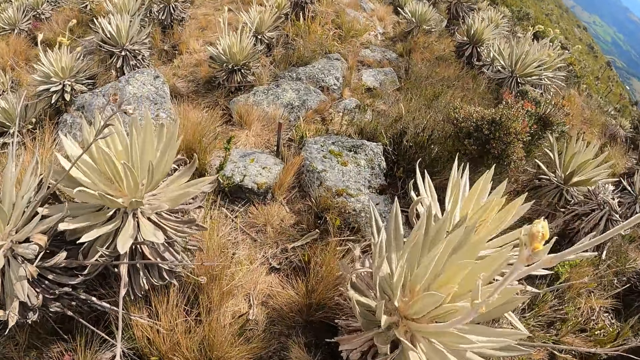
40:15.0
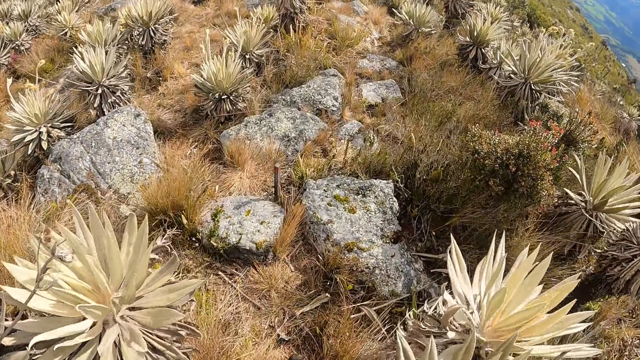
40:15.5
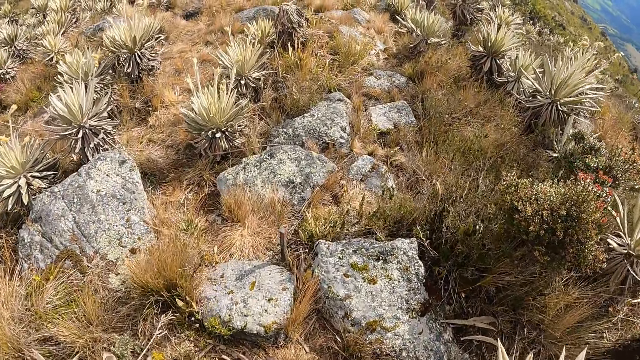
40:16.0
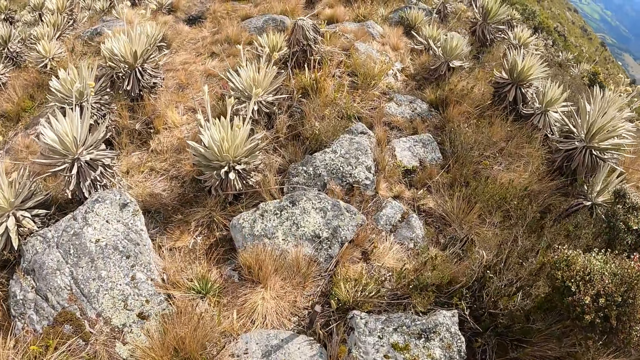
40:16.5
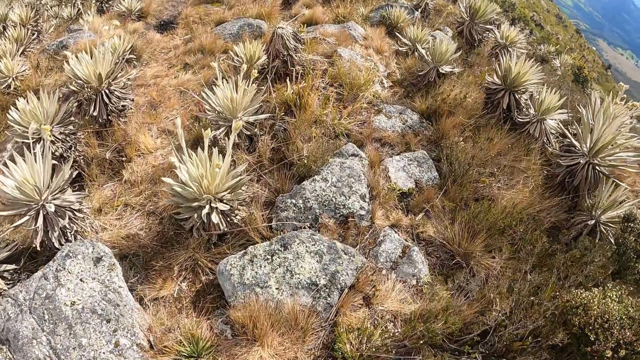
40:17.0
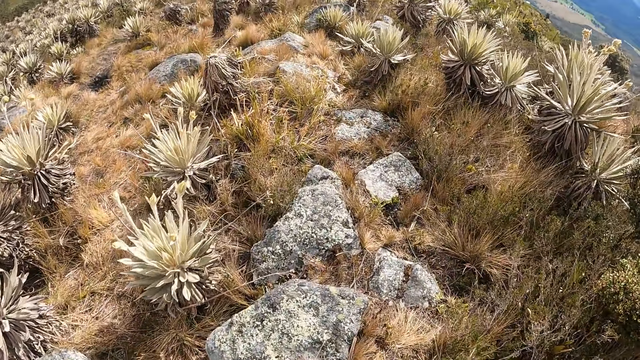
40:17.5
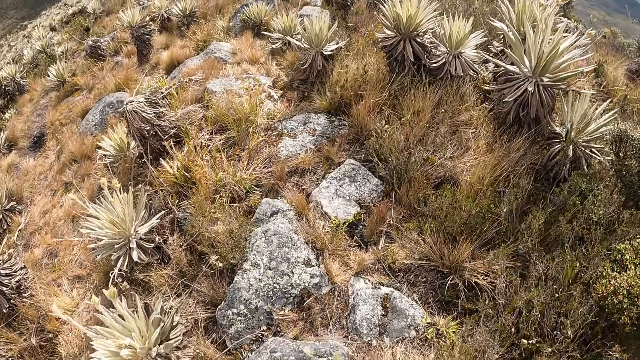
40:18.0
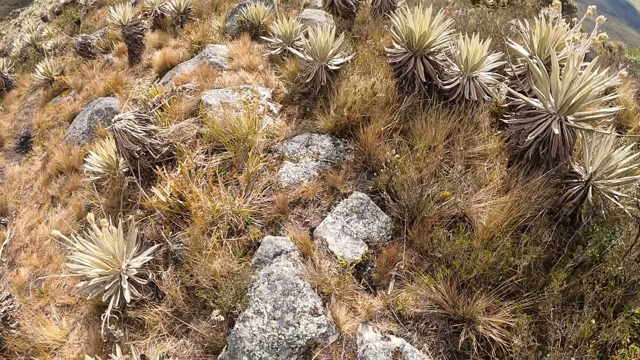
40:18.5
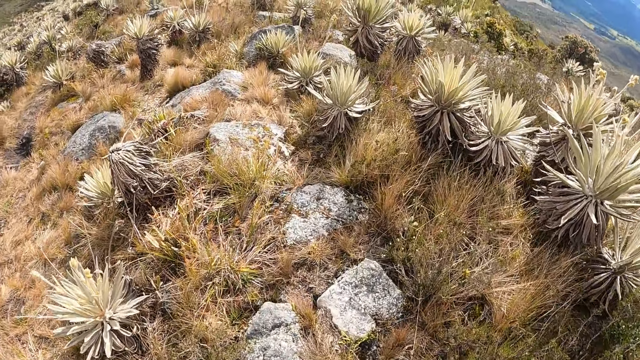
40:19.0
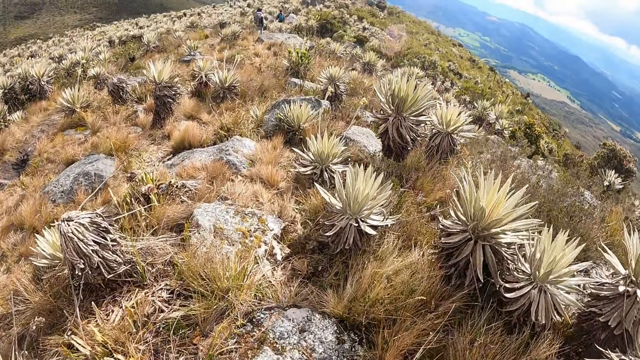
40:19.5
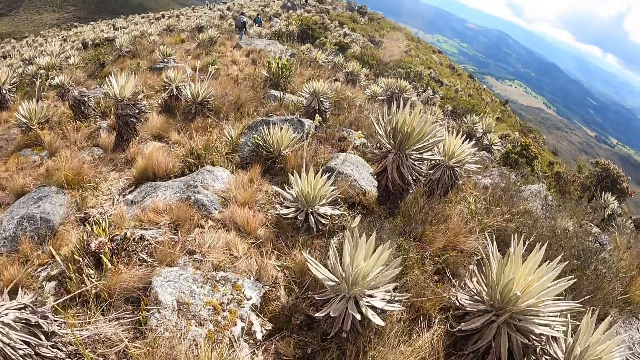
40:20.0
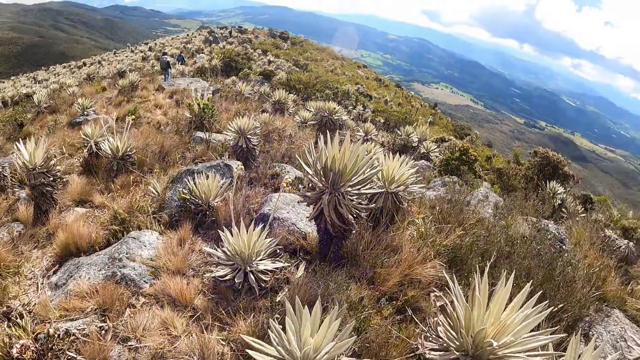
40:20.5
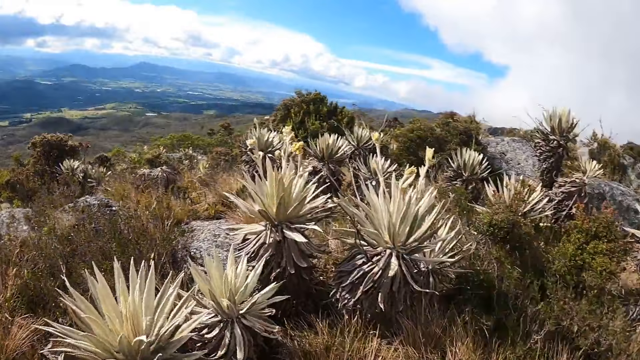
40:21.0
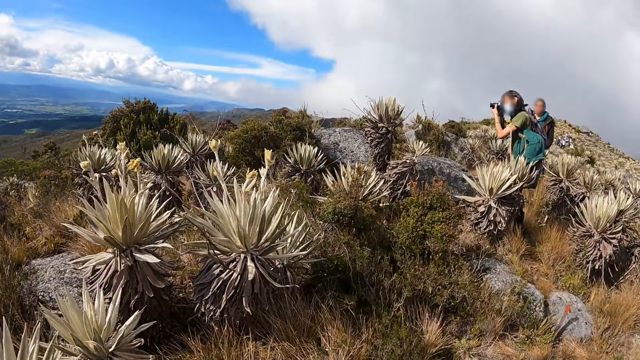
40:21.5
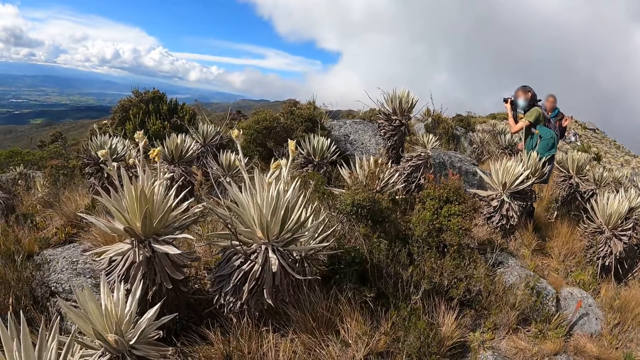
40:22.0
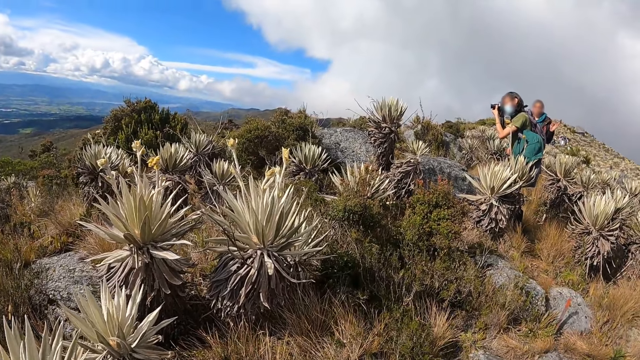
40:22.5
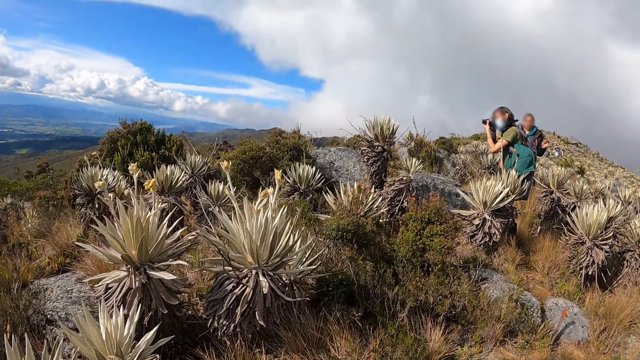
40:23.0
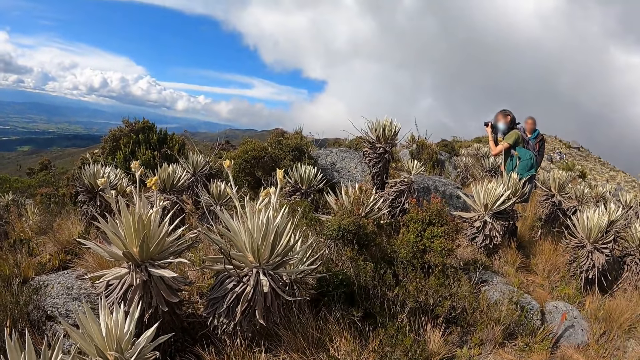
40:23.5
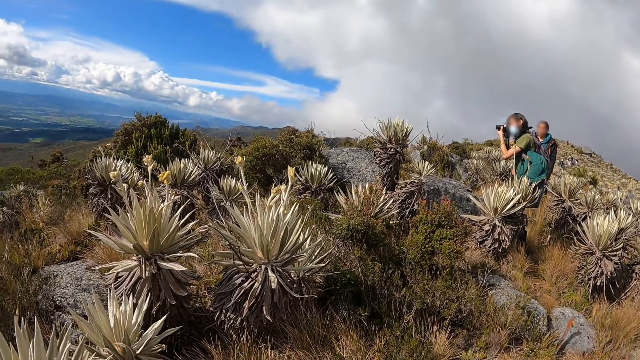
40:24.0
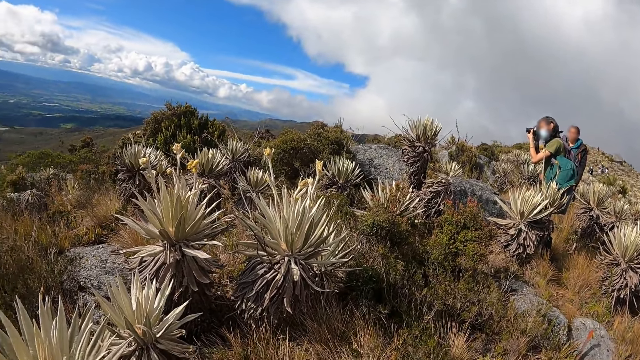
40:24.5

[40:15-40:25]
The camera wearer walks on the hill with the group of people. The man takes a picture with the digital camera in both hands.

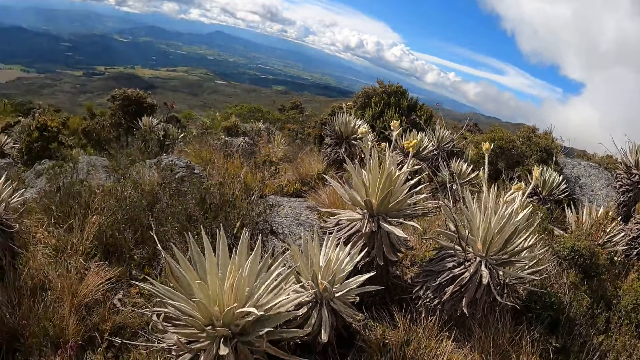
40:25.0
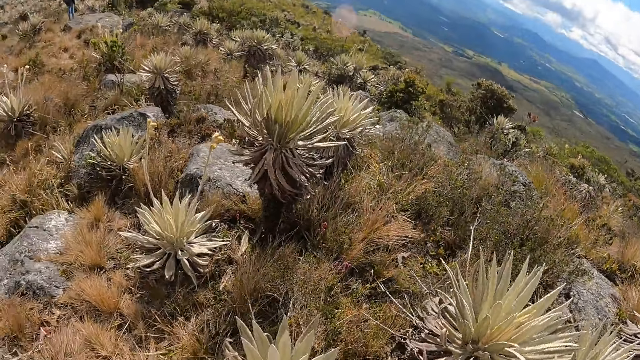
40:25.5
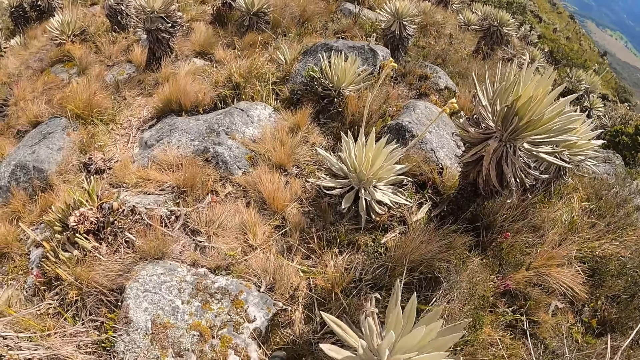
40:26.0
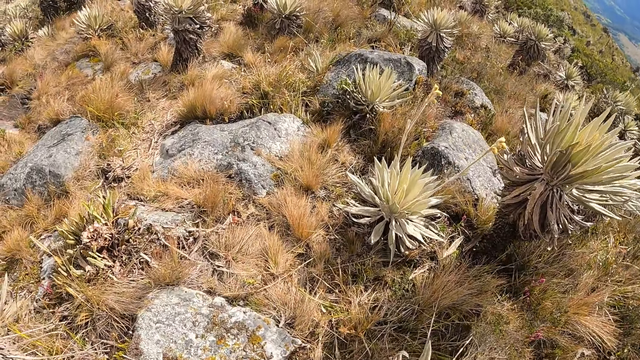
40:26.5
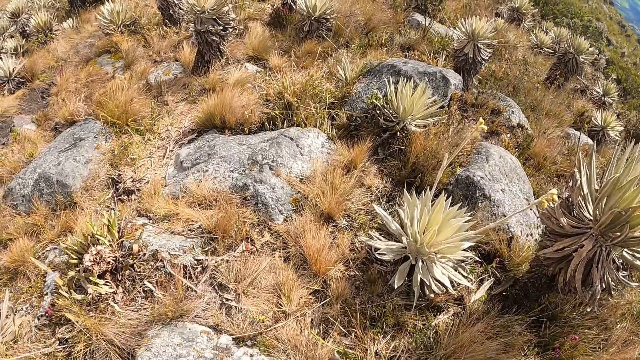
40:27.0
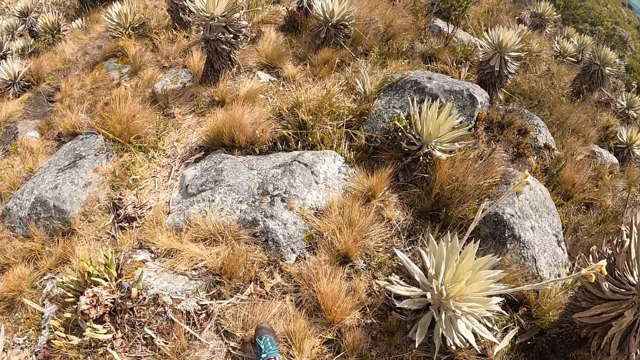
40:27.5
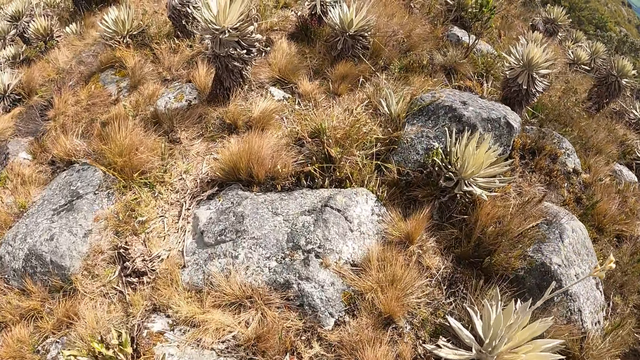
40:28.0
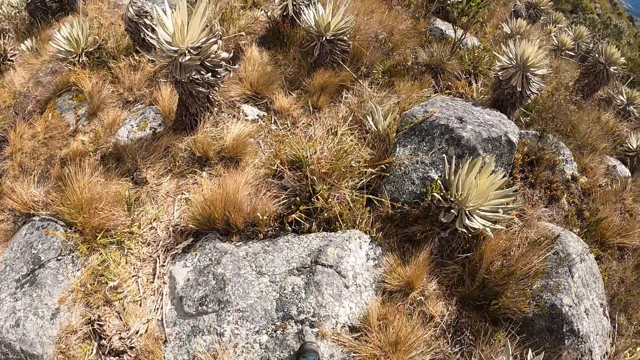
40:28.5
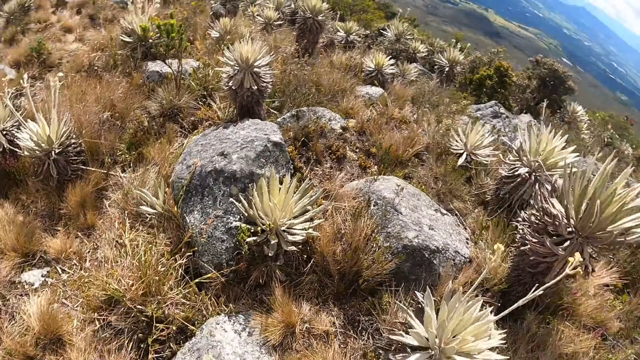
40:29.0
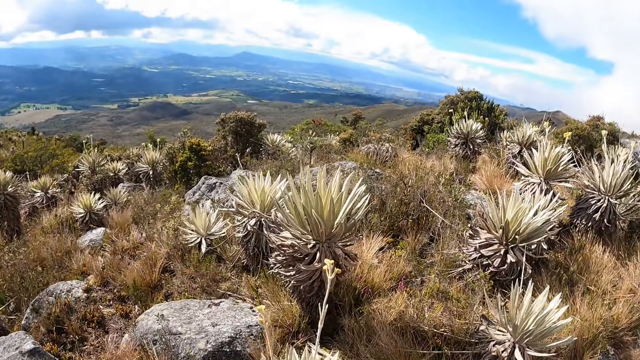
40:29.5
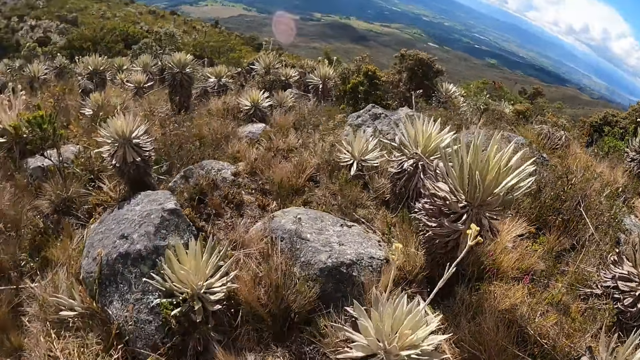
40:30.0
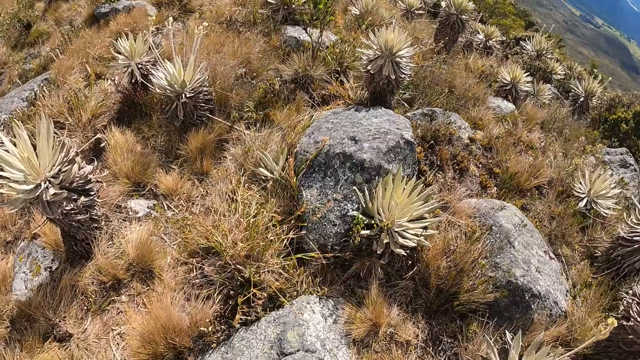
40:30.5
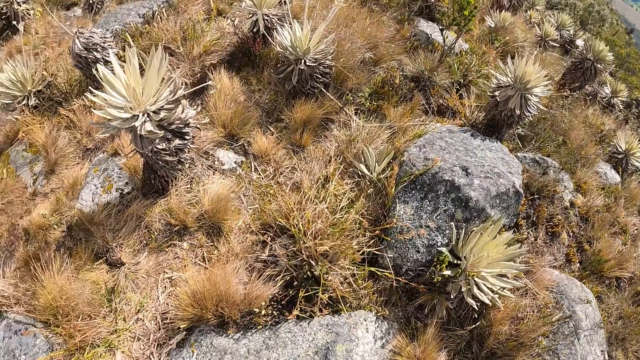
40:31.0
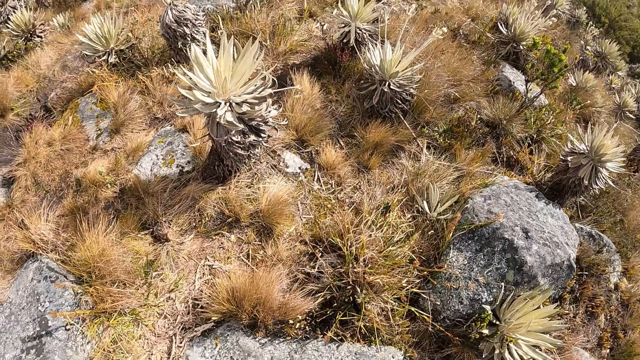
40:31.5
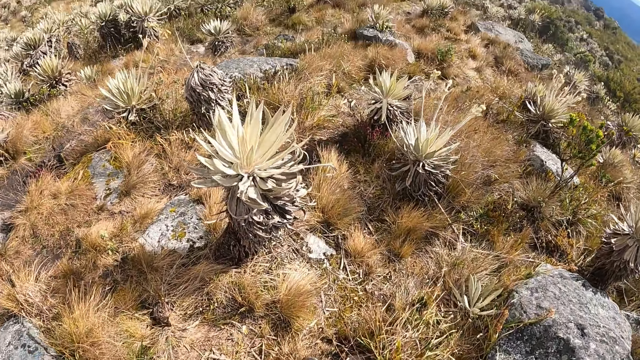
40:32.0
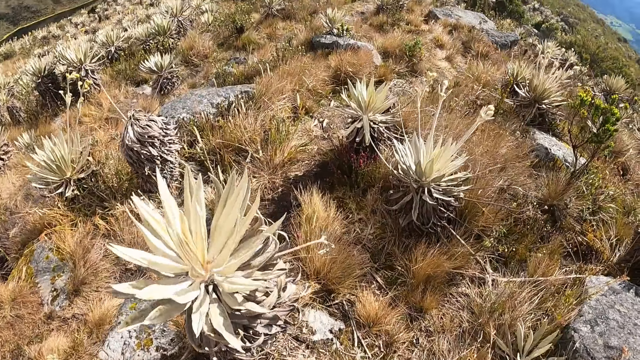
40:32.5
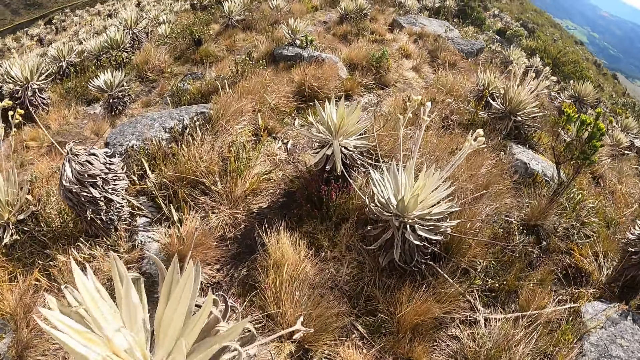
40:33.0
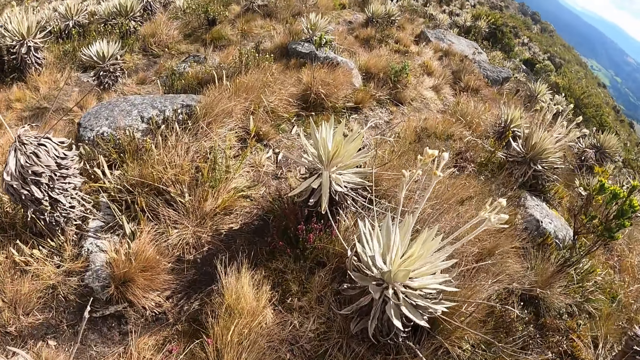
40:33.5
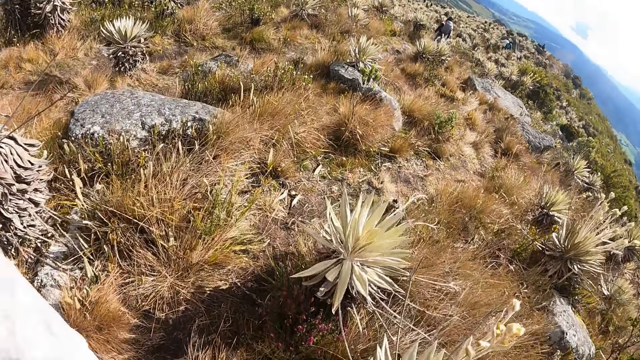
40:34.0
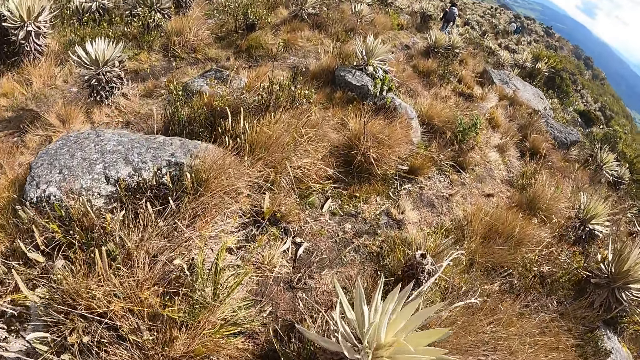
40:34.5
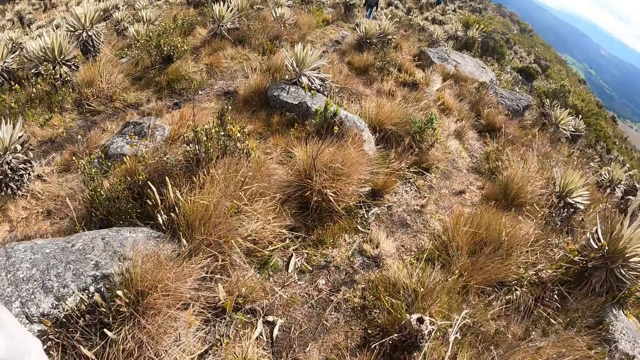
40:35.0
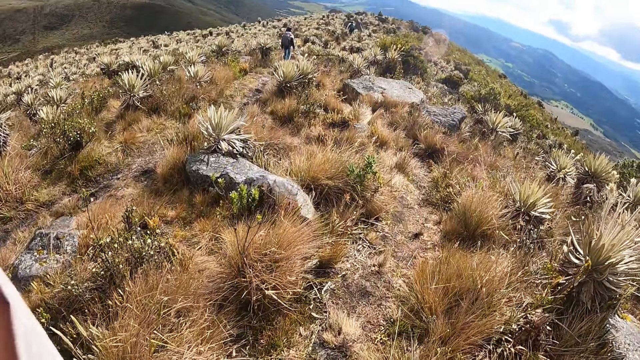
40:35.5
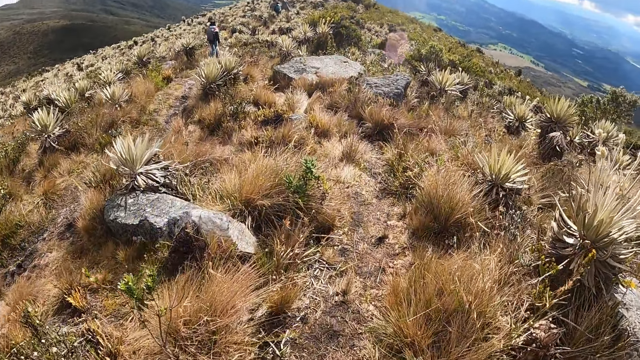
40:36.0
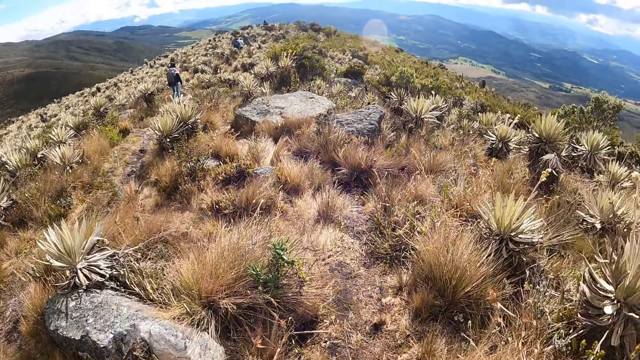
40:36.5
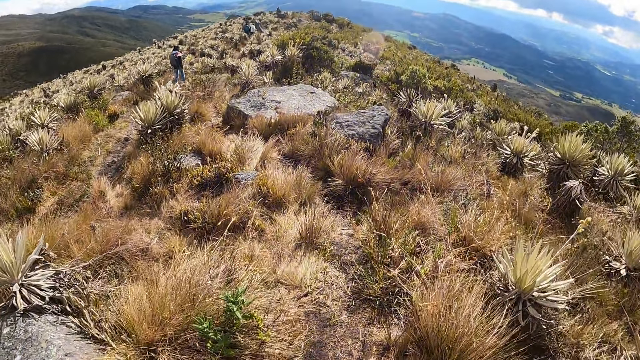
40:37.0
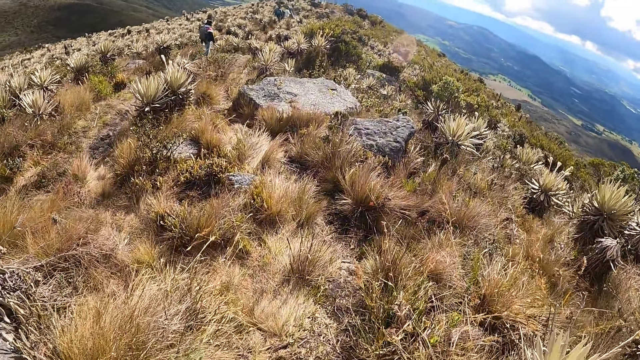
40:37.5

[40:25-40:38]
The camera wearer walks on the hill with the group of people. They walk on the hill with the group of people again.
